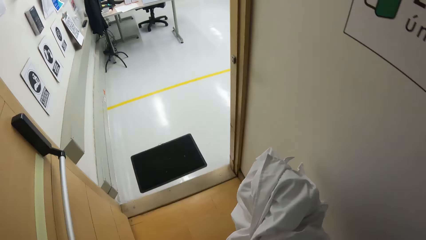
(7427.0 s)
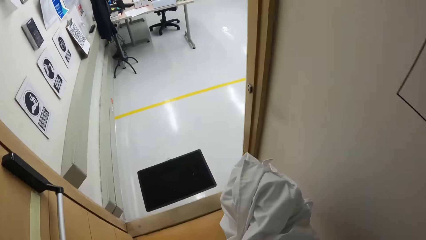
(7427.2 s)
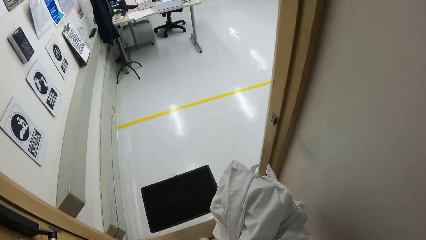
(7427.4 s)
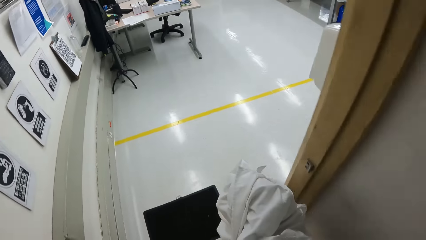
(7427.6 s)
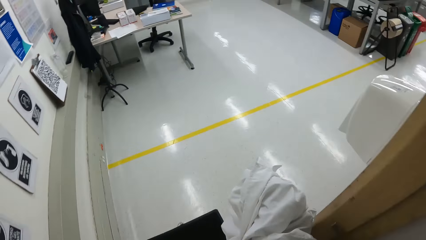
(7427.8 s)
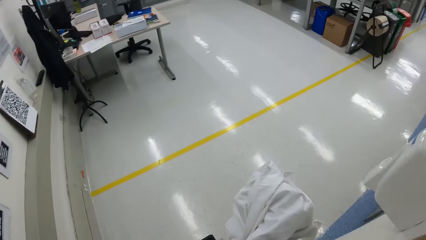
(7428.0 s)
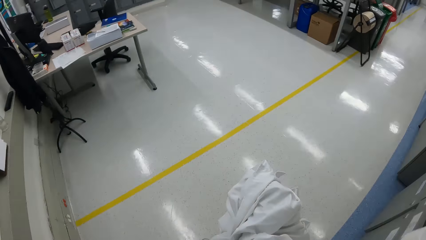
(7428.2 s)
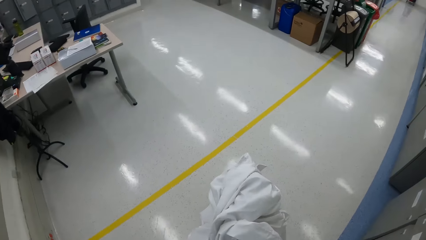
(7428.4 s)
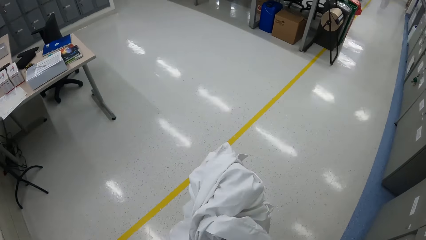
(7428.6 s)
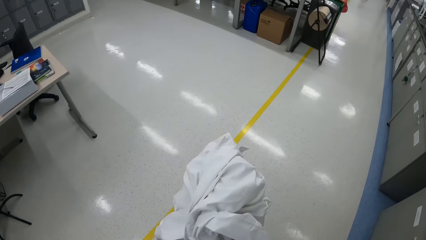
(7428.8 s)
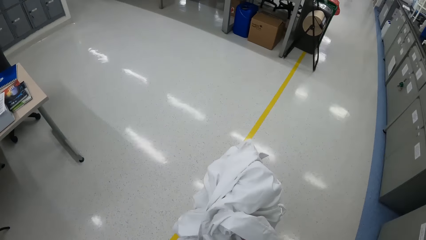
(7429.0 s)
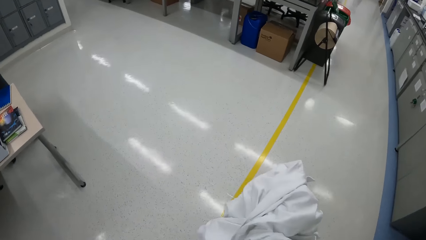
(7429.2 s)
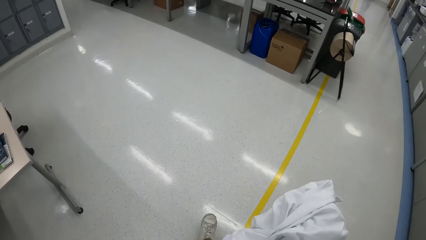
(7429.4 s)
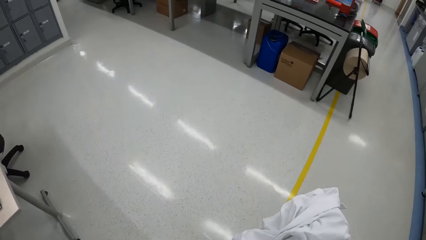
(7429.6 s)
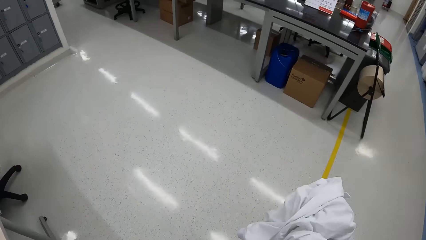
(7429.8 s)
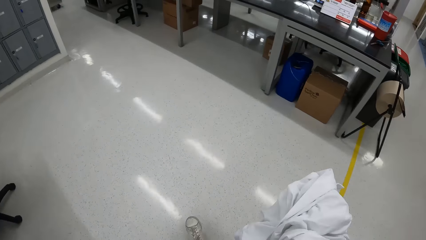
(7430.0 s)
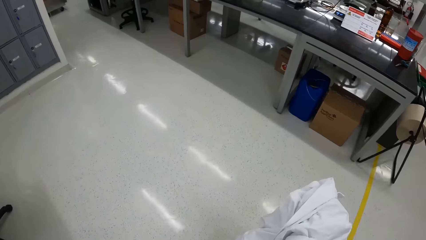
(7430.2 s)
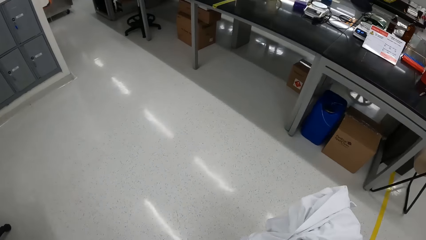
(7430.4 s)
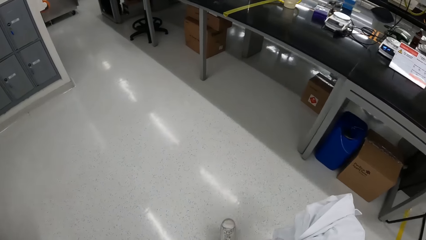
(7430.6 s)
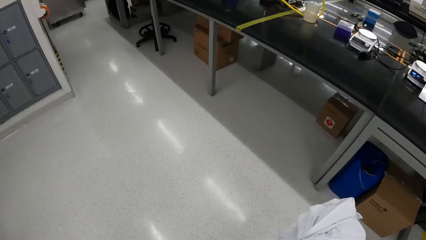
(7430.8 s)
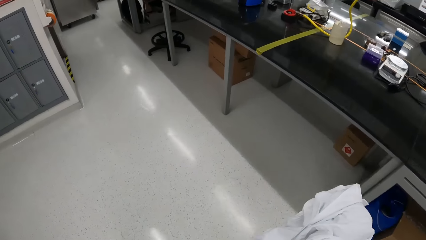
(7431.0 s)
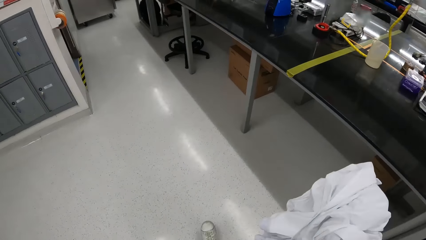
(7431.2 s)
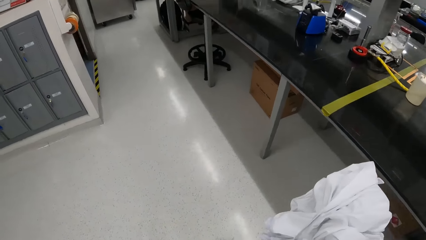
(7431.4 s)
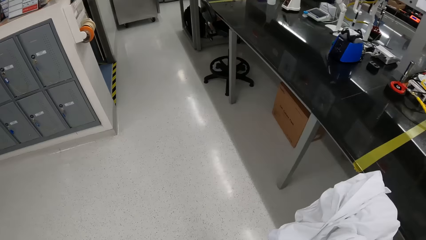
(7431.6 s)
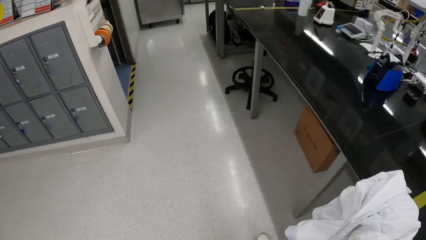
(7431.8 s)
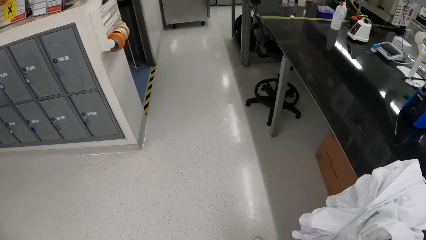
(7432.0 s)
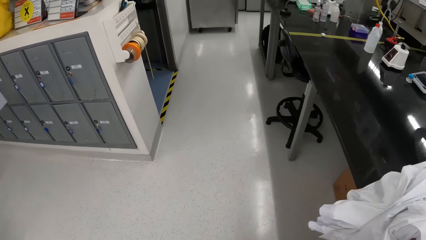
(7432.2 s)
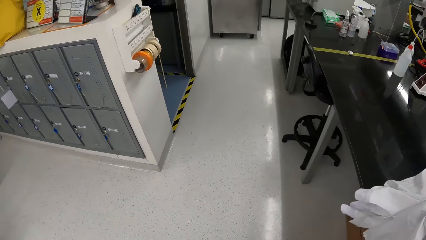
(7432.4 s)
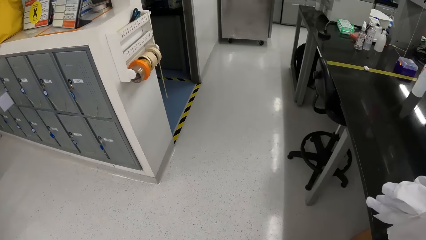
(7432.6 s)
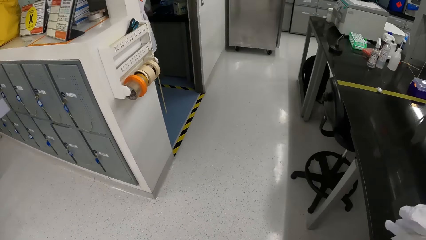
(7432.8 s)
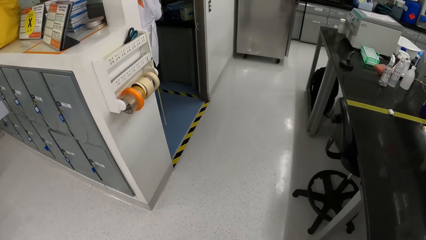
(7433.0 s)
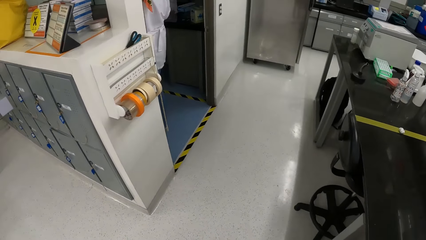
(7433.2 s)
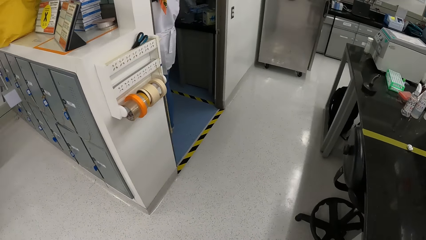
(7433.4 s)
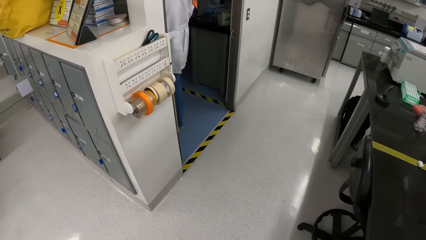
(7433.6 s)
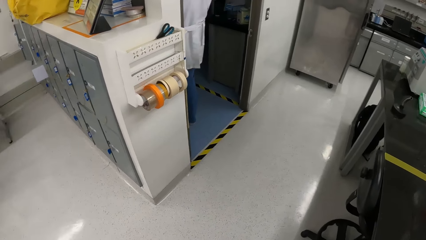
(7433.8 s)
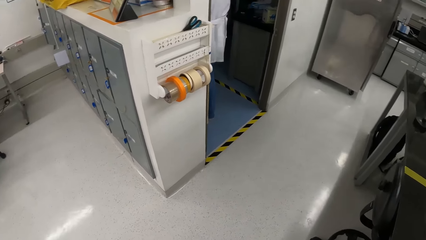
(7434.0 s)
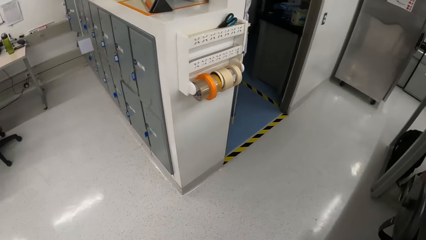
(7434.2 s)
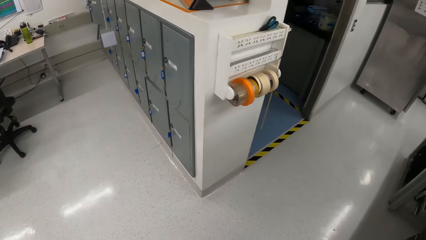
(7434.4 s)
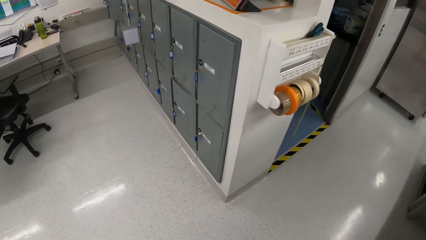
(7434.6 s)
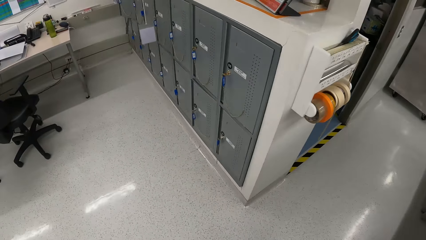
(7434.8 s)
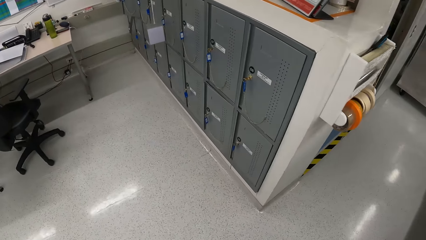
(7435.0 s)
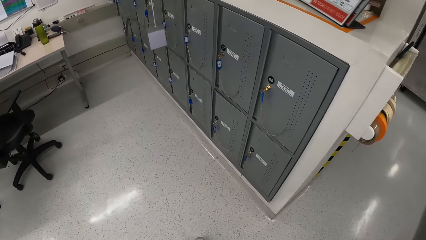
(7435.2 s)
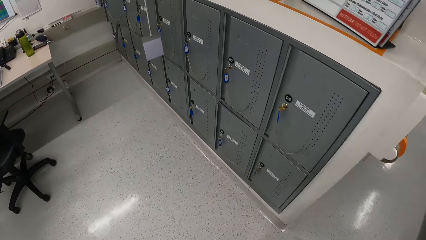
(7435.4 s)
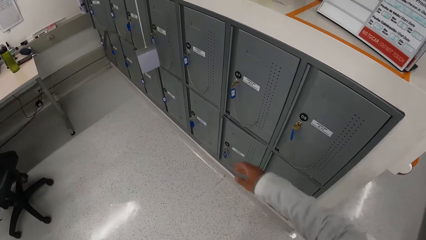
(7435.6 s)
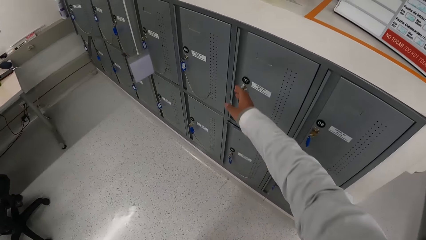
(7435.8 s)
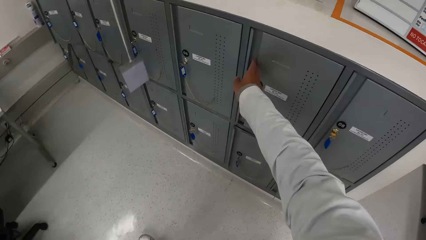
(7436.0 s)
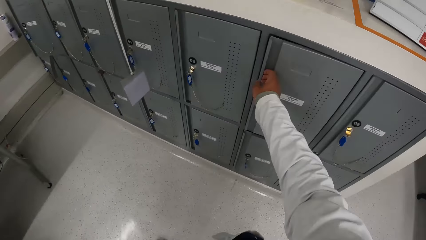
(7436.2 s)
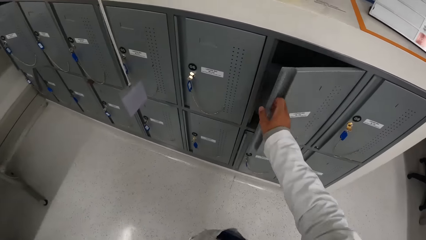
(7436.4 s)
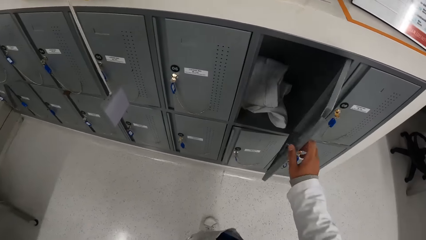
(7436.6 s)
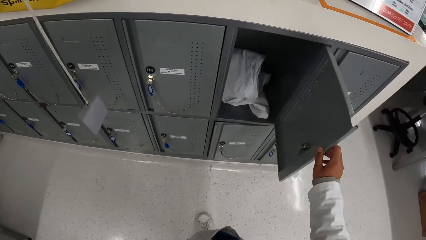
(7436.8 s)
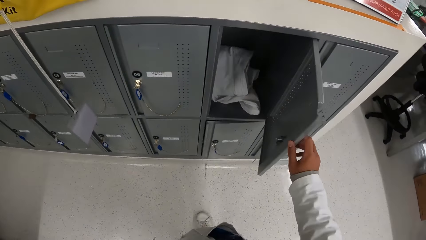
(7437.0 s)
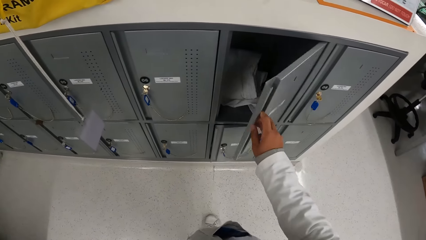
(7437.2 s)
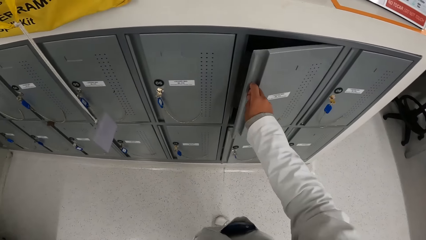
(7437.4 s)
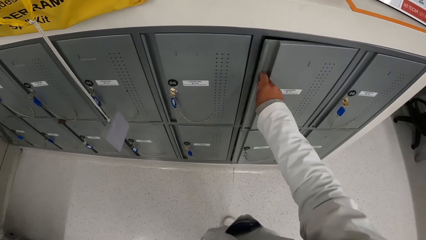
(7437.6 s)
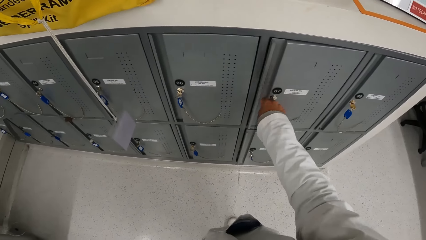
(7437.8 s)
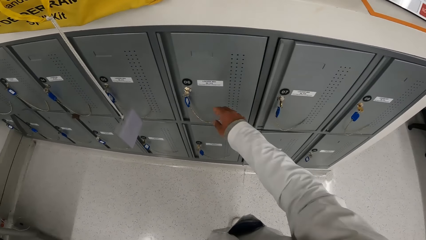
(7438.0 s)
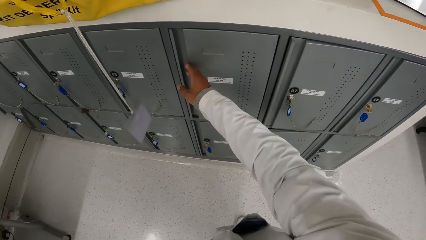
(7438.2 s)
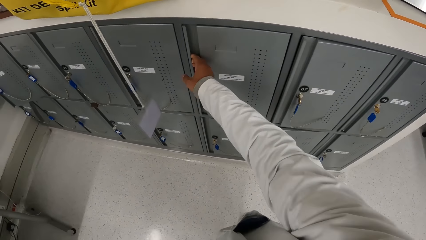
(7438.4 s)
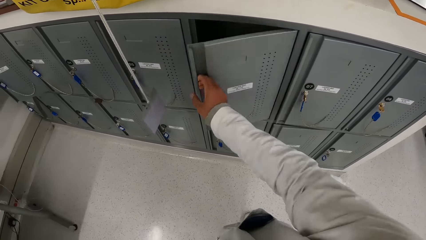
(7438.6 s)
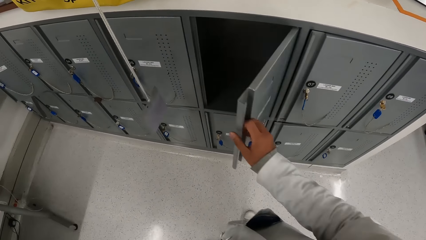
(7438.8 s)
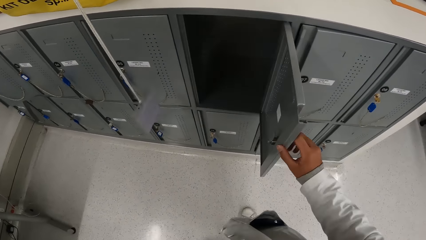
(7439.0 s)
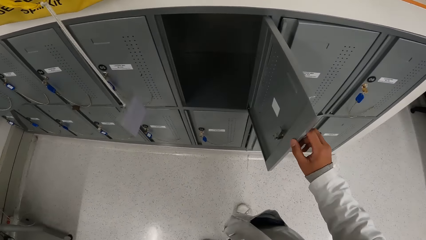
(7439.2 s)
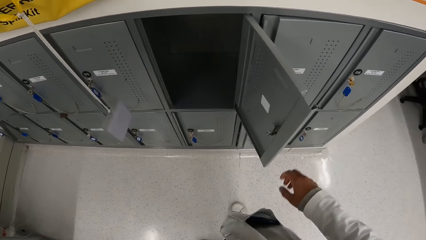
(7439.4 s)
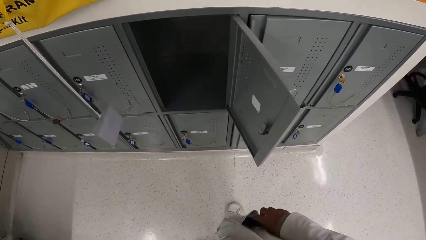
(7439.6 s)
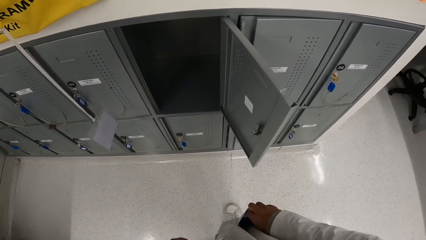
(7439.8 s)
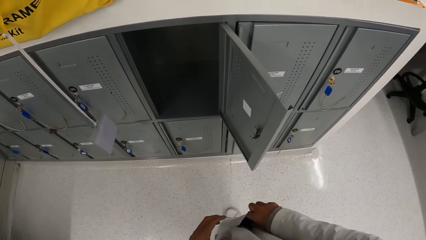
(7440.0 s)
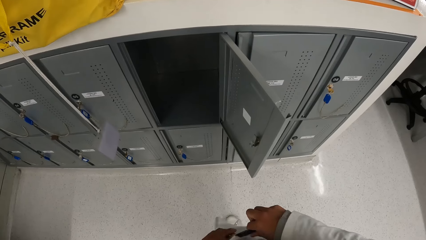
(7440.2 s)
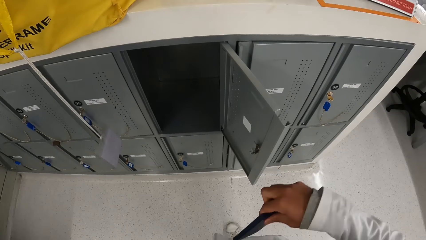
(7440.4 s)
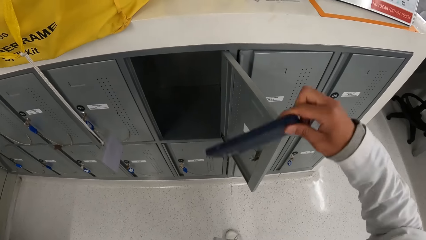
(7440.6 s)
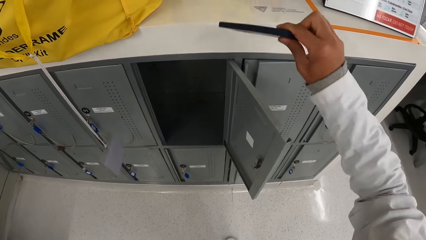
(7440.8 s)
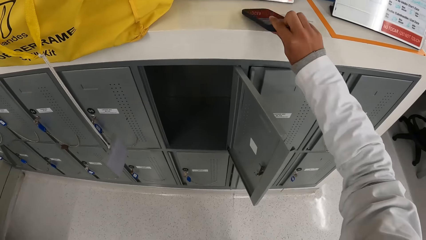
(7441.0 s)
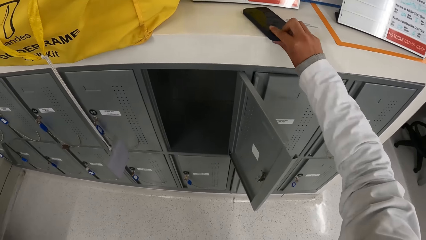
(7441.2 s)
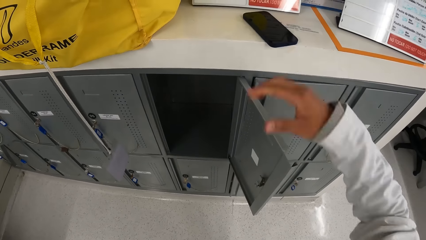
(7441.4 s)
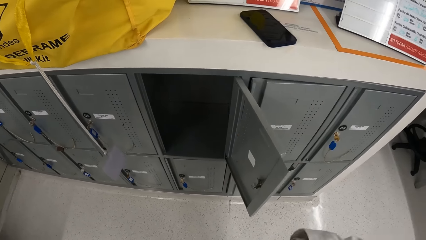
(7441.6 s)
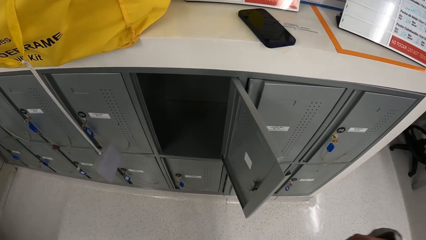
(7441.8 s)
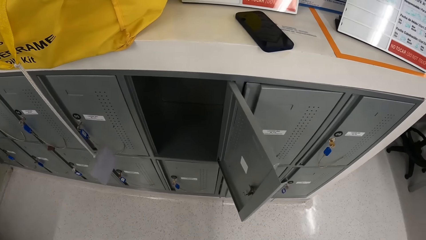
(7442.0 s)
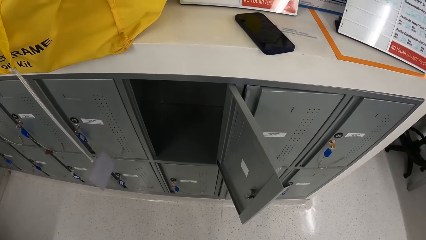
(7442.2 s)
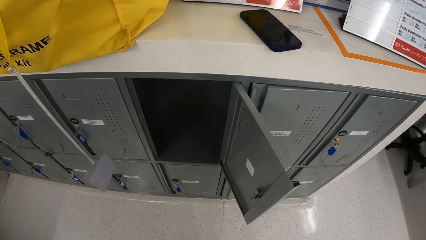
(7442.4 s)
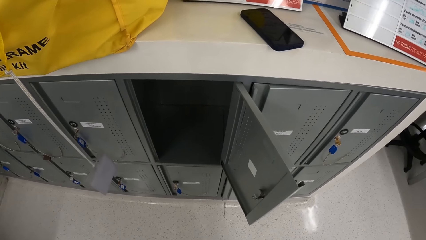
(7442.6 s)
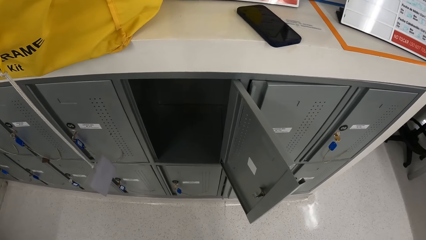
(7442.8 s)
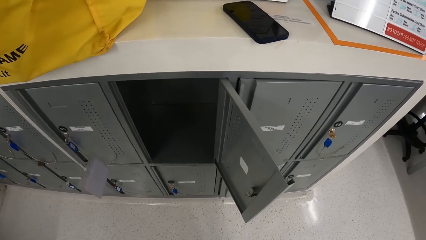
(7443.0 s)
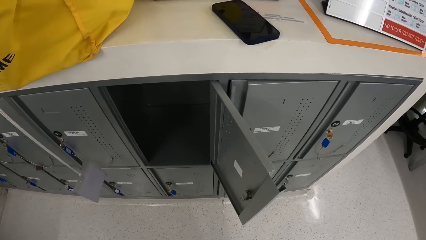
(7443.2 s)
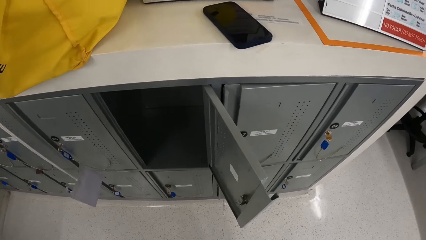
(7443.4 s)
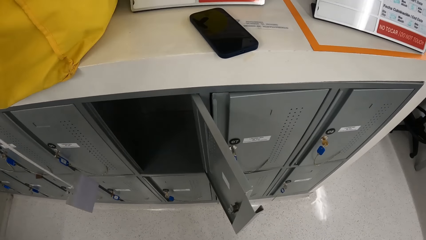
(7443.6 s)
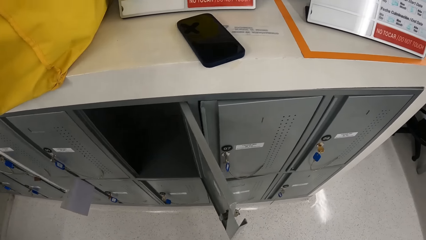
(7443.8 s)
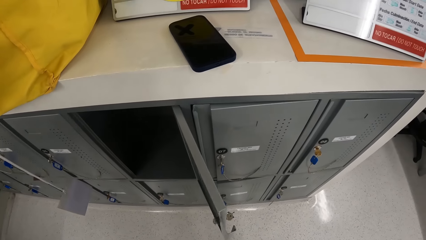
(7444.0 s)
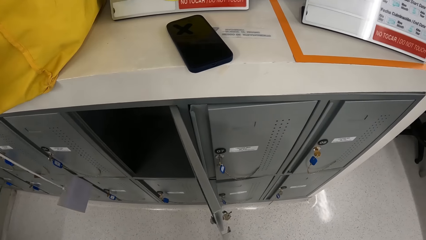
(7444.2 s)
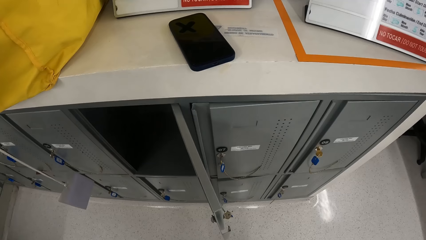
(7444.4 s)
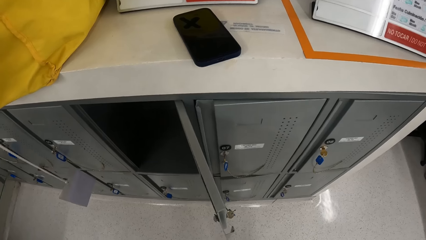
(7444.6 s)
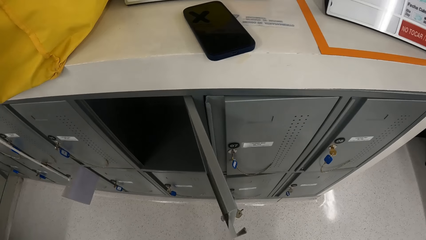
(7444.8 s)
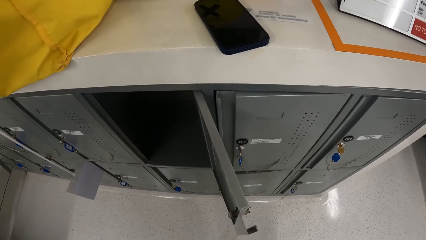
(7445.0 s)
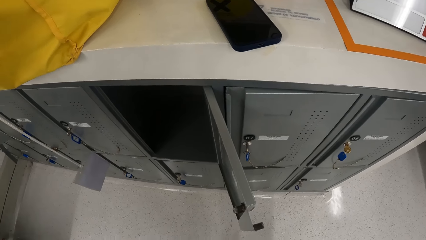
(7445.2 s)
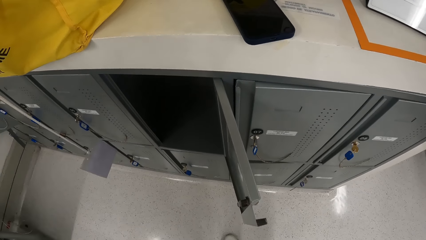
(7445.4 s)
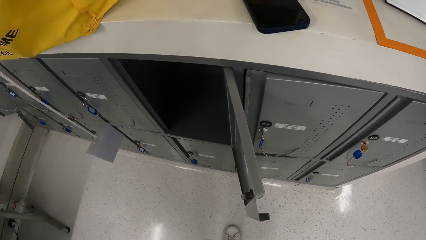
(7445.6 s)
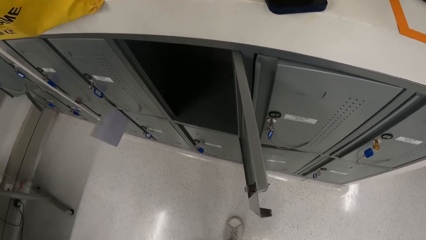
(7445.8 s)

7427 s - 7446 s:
The camera wearer walks into a laboratory. She opens a locker with her right hand. She closes the locker with her right hand. She opens the locker with her right hand. She picks up a phone from a lab coat with her right hand. She places the phone in her right hand on the locker or desk. She removes the cloth.
